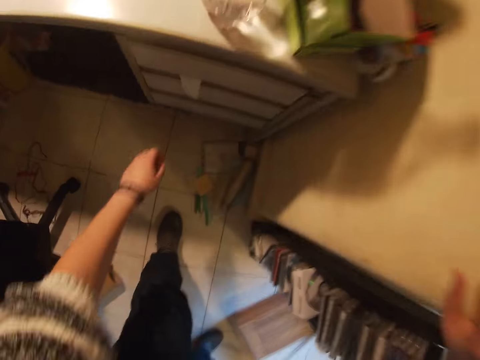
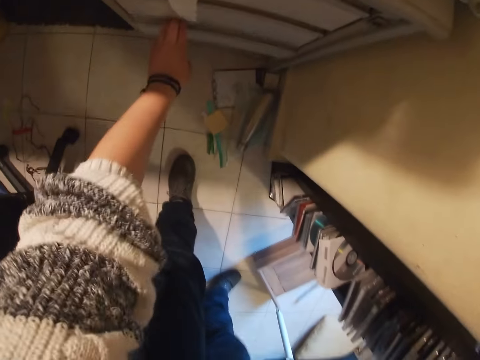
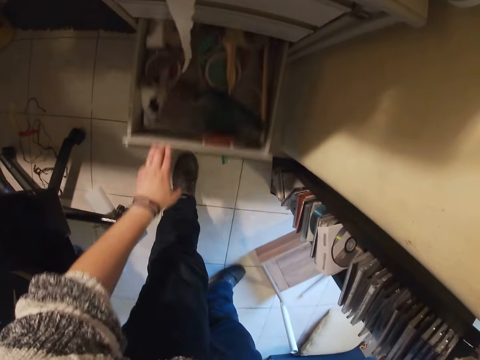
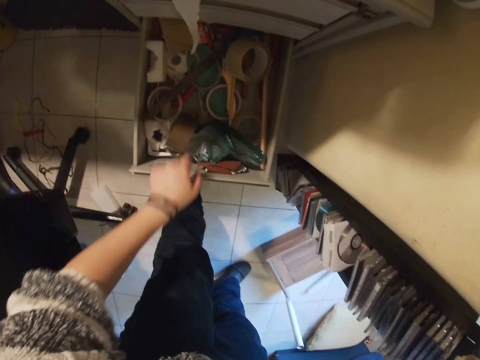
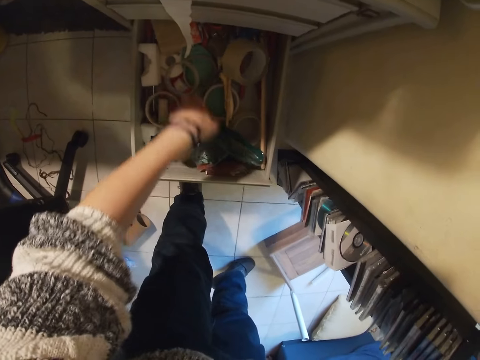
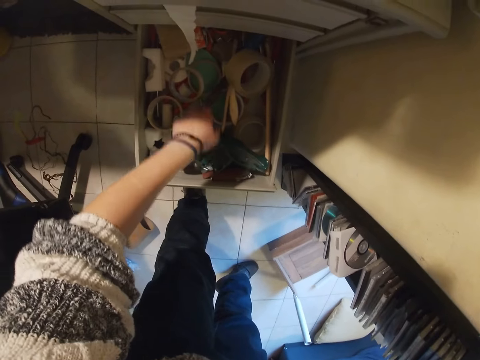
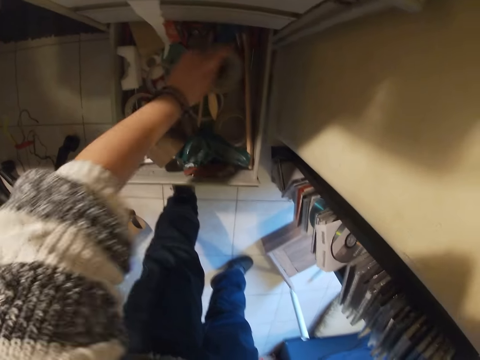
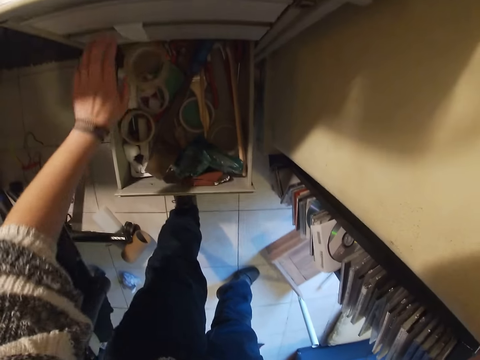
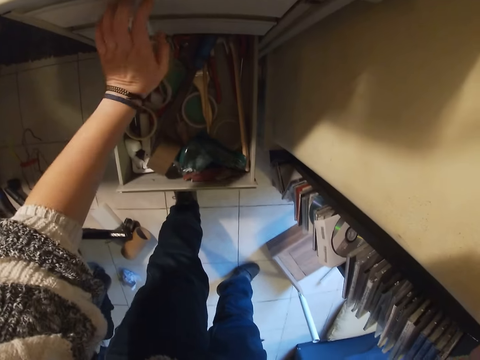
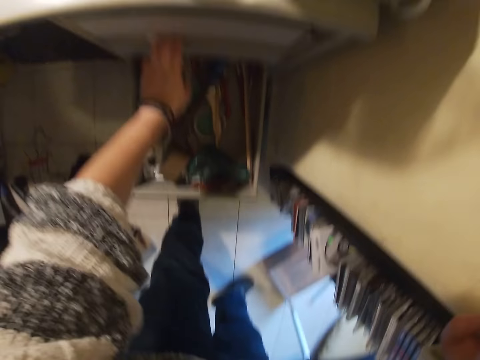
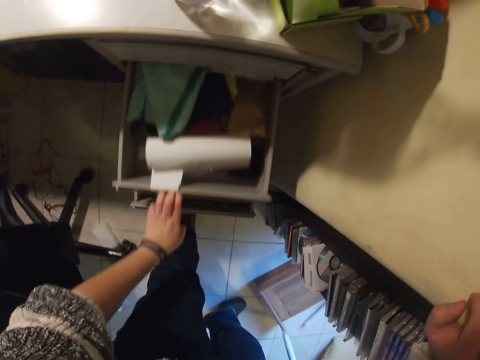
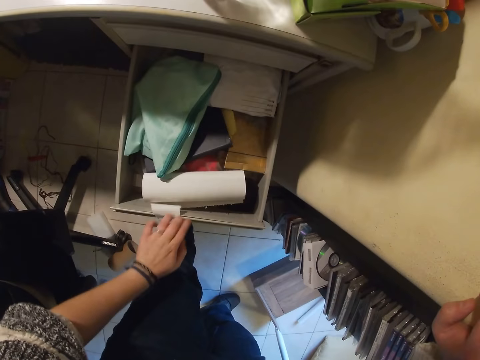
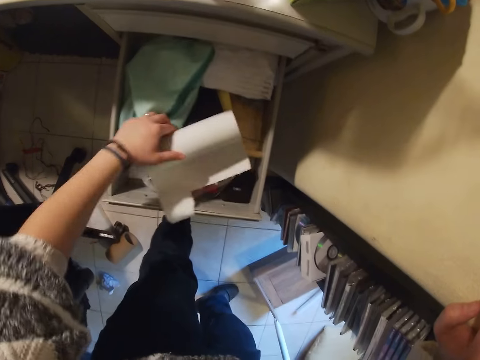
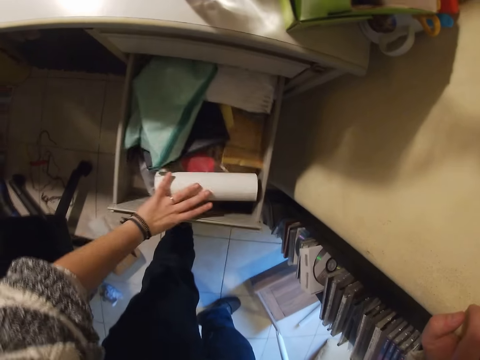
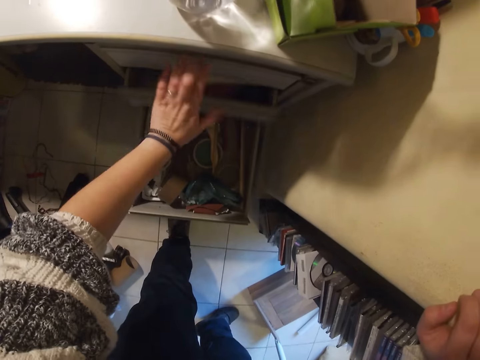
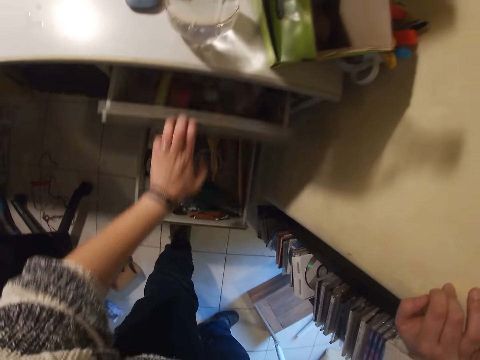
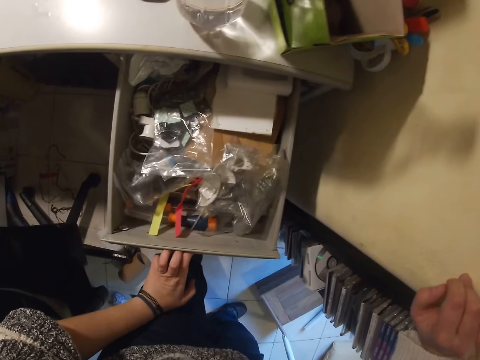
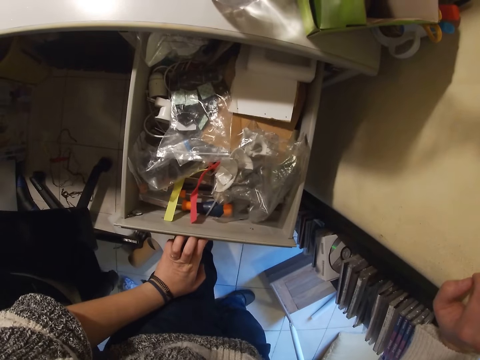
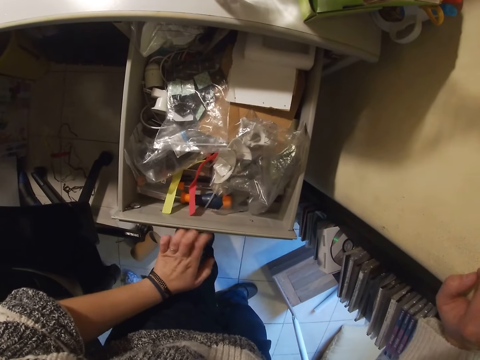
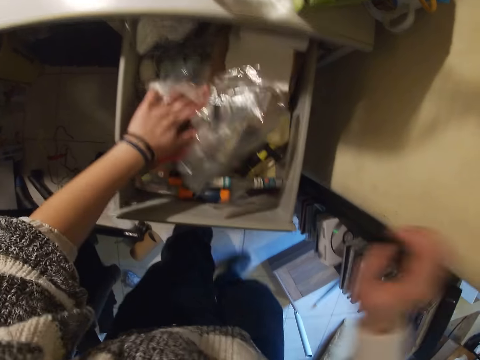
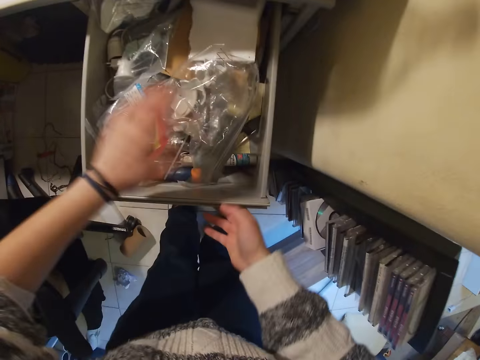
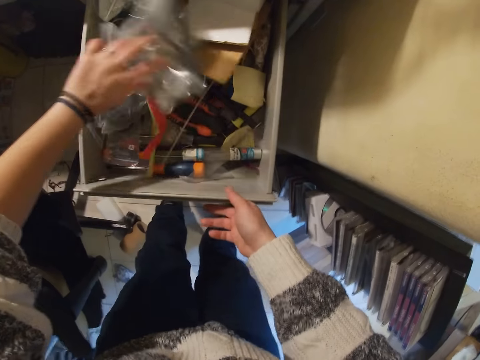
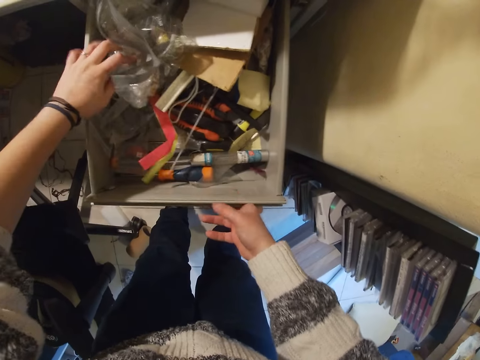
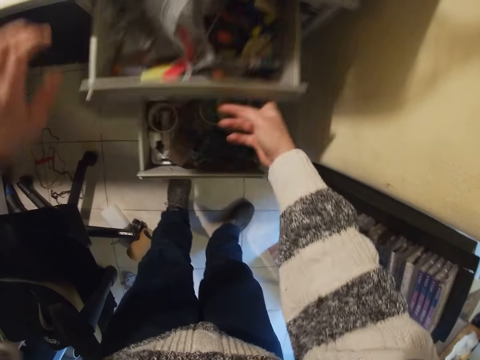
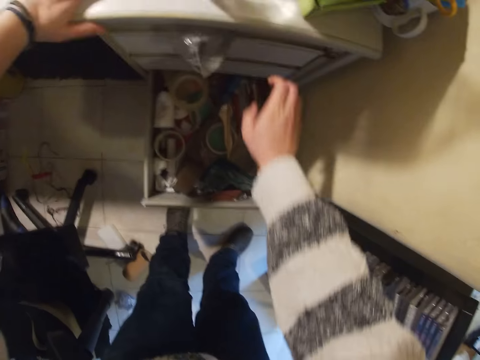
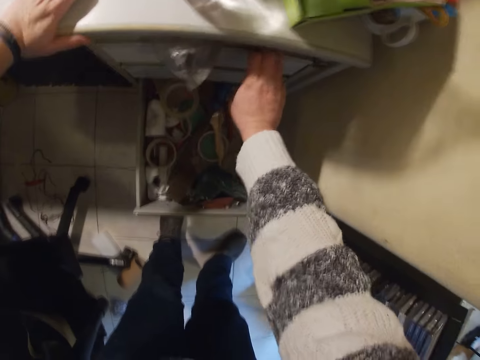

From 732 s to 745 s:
The camera wearer stretches a hand towards a drawer. She opens the drawer with her left hand. She touches the content of the drawer with her left hand. She searches in the drawer. She opens a drawer with her left hand. She touches a tissue roll in the drawer with her left hand. She closes the drawer with her left hand. She opens a drawer with her left hand. She touches a ziploc bag in the drawer with her left hand. She searches in the drawer. She closes the drawer with her right hand. She opens the drawer with her right hand.

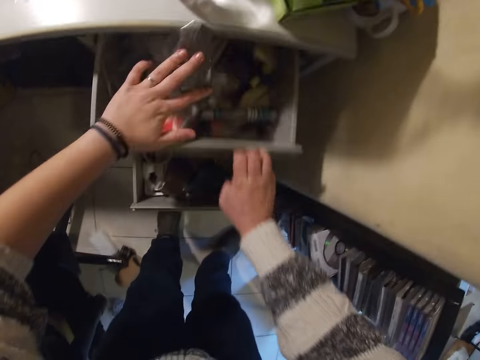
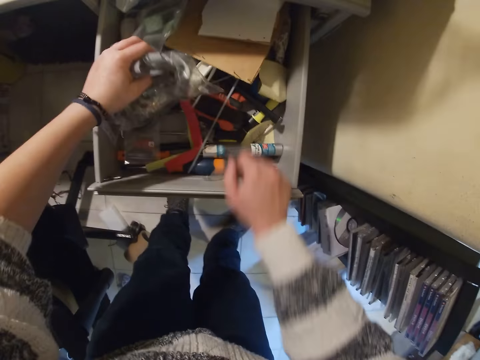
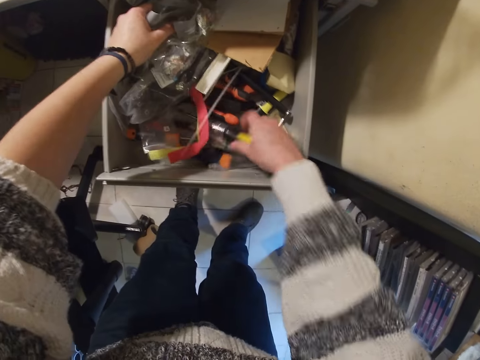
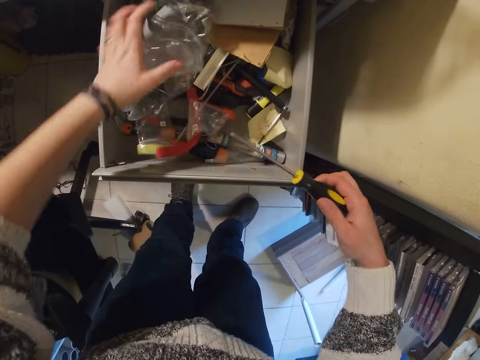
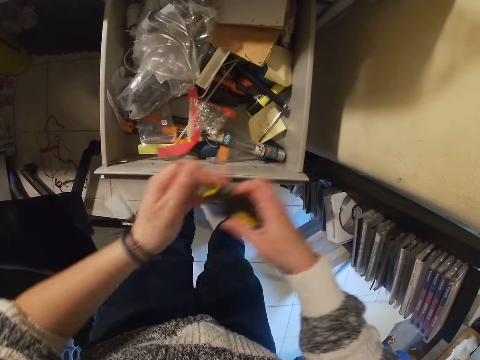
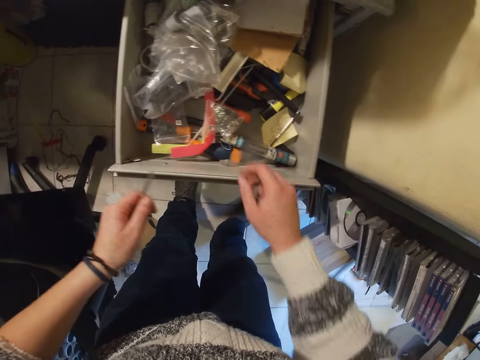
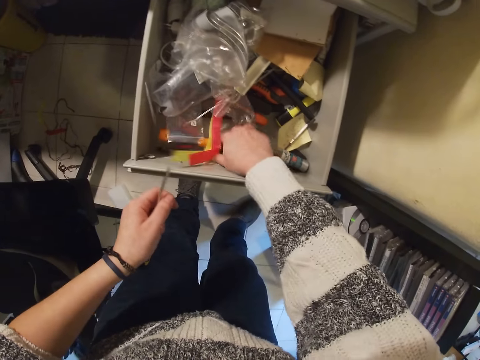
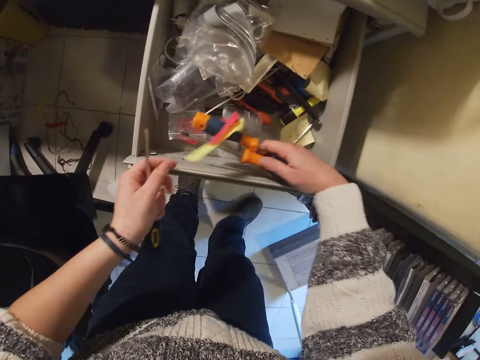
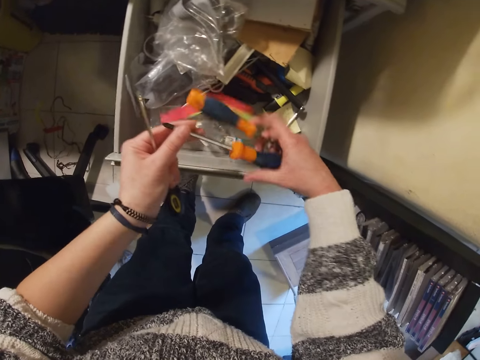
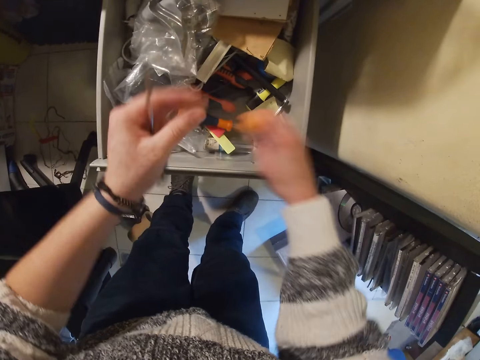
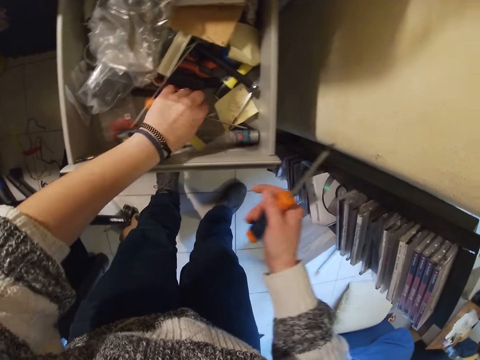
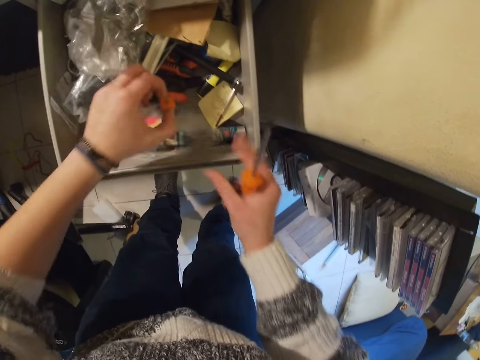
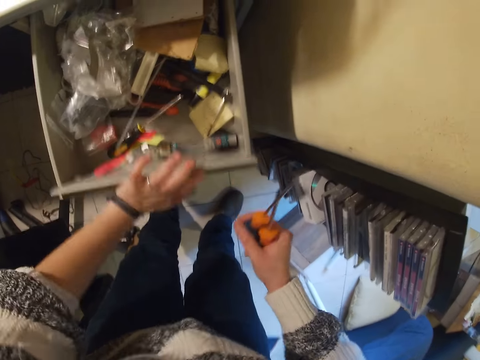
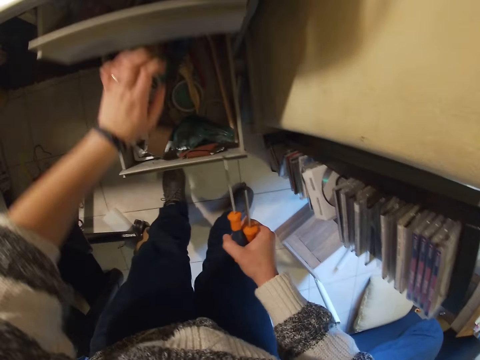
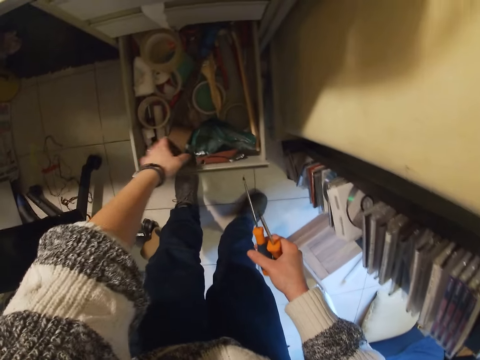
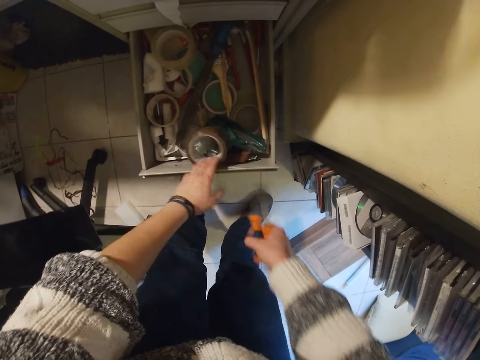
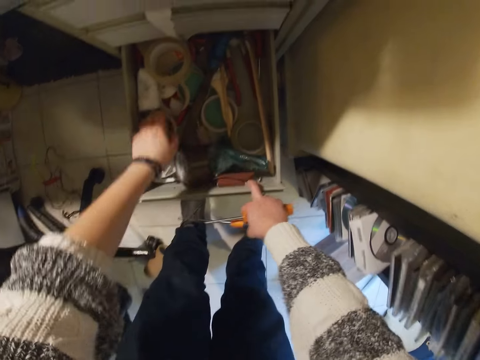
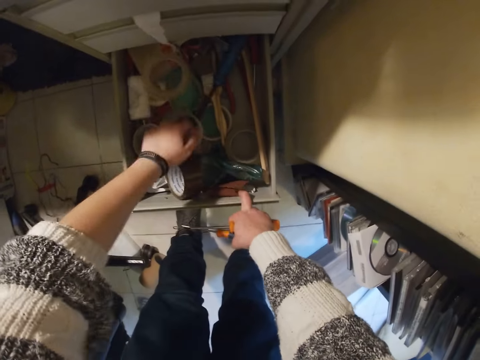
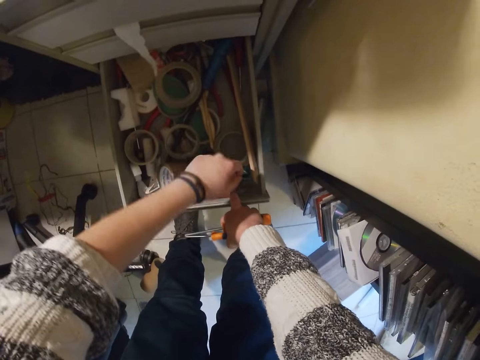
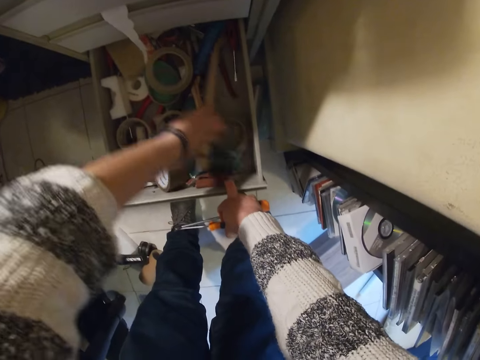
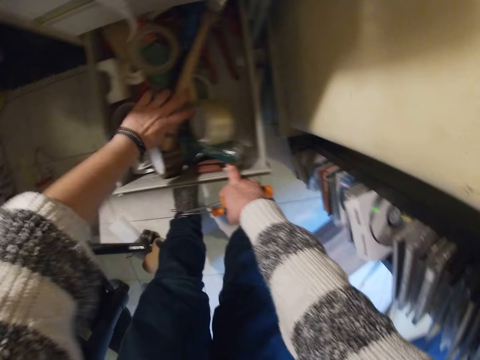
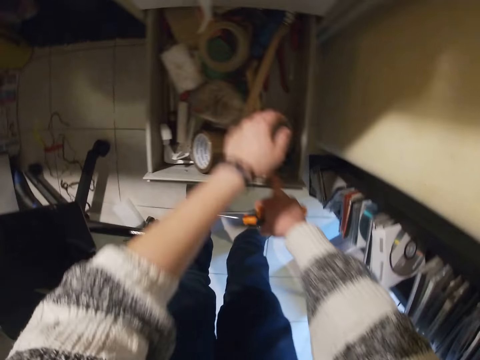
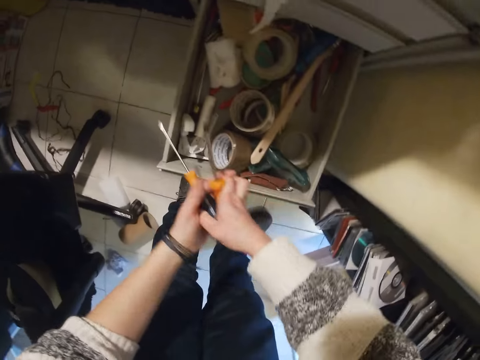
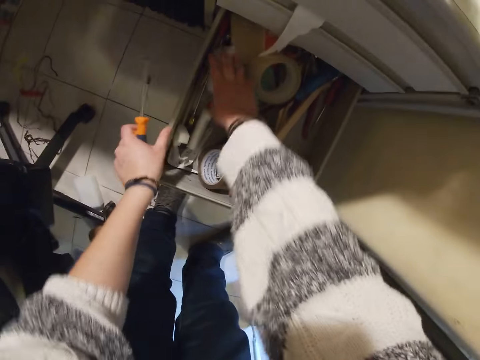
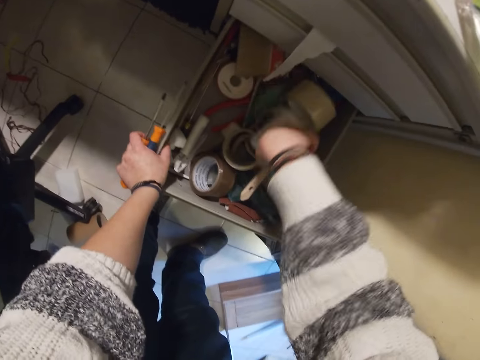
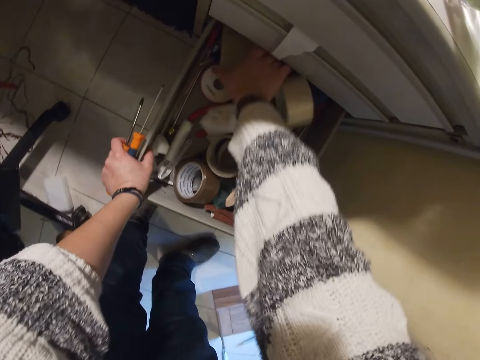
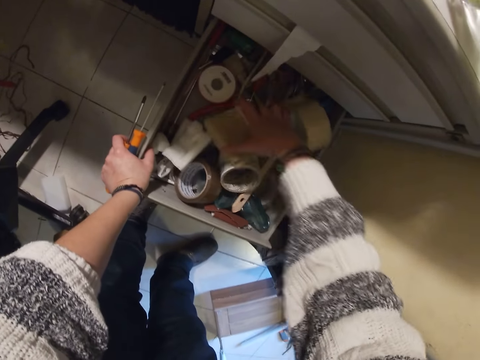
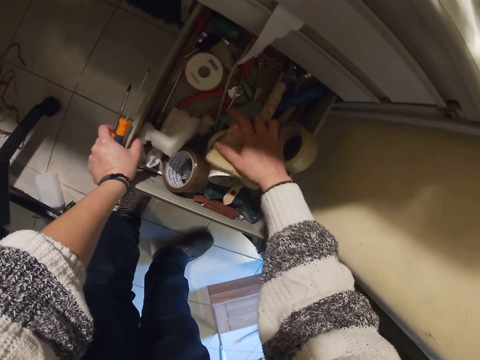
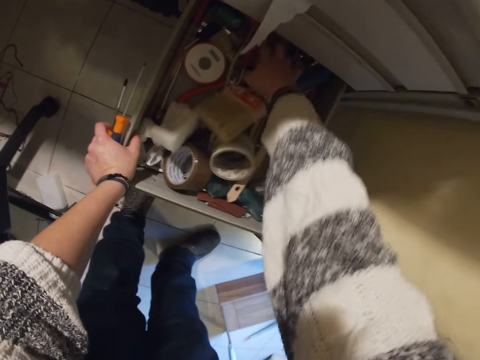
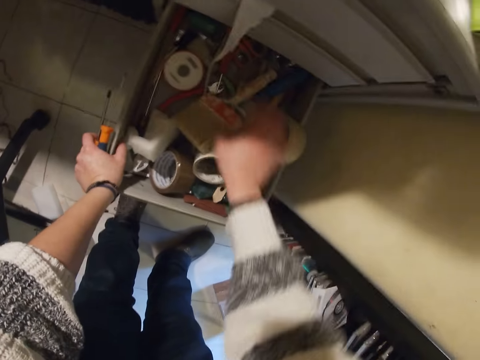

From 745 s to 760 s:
The camera wearer pulls a drawer. She touches a ziploc bag in the drawer with her left hand. She searches in the drawer. She picks up a screwdriver from the drawer with her right hand. She switches the screwdriver from her right hand to her left hand. She lifts two screwdrivers from the drawer with her right hand. She holds the screwdrivers. She drops the screwdriver in the drawer with her right hand. She drops the screwdriver in the drawer with her left hand. She picks up the screwdriver from the drawer with her left hand. She switches the screwdriver from her left hand to her right hand. She closes the drawer with her left hand. She touches the content of the drawer with her left hand. She searches in the drawer. She switches the screwdrivers from her right hand to her left hand. She touches the content of the drawer with her right hand.
